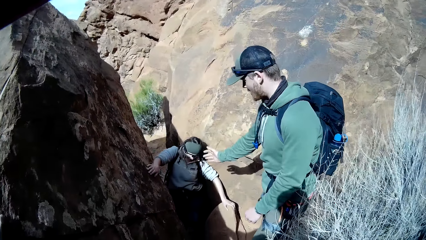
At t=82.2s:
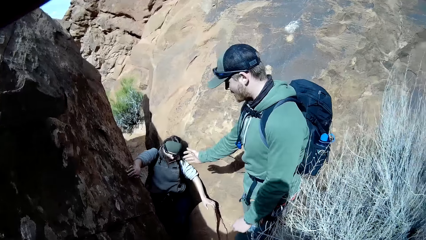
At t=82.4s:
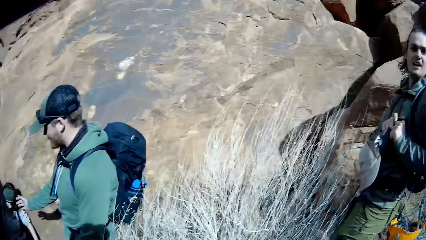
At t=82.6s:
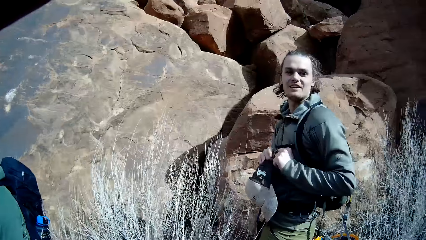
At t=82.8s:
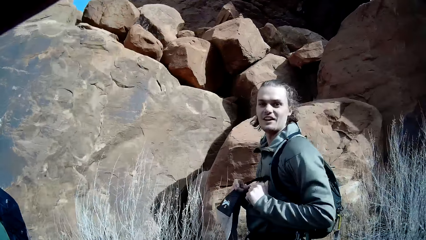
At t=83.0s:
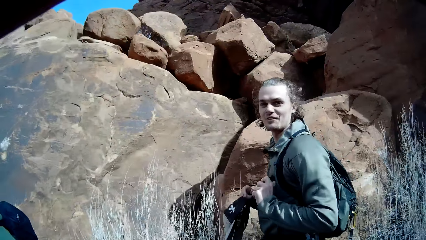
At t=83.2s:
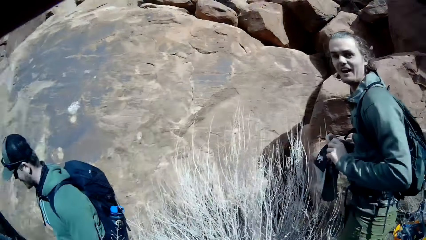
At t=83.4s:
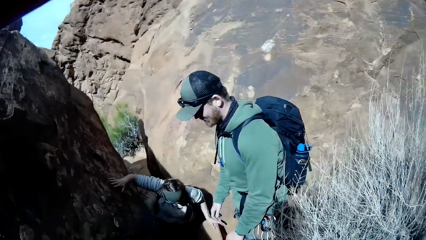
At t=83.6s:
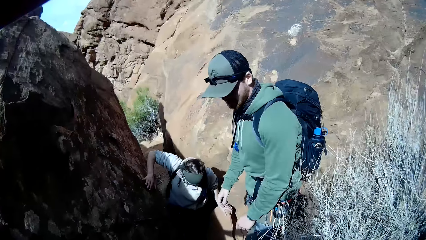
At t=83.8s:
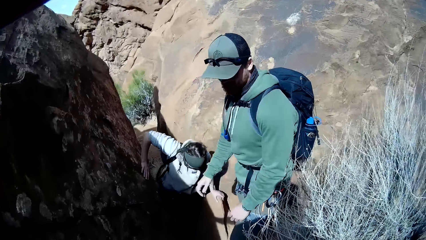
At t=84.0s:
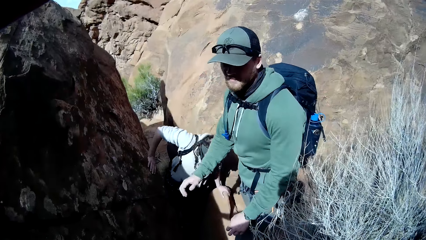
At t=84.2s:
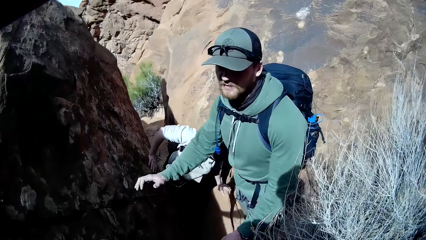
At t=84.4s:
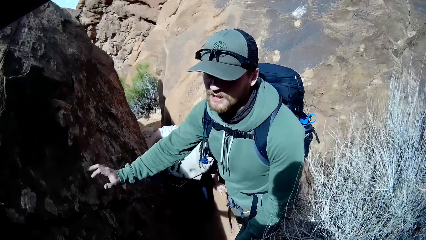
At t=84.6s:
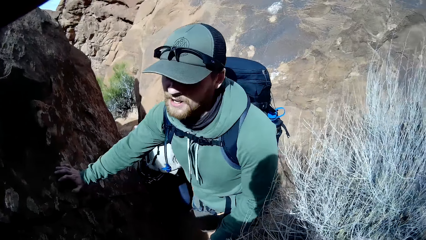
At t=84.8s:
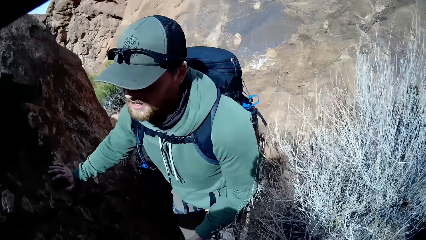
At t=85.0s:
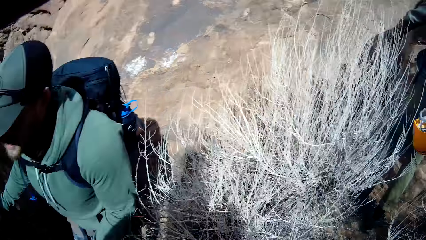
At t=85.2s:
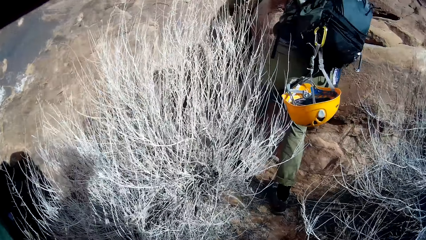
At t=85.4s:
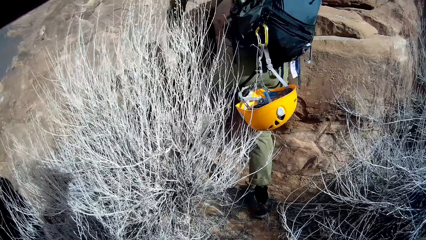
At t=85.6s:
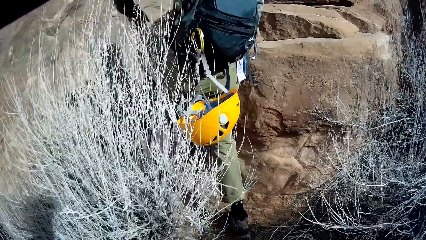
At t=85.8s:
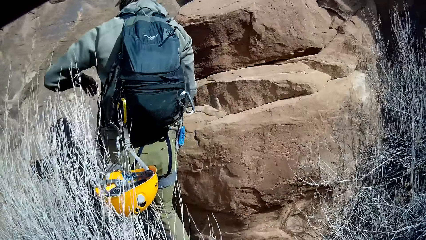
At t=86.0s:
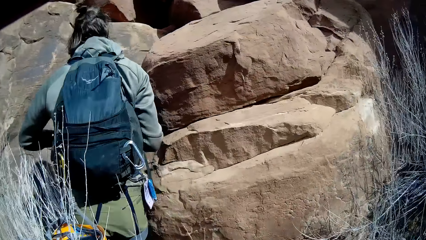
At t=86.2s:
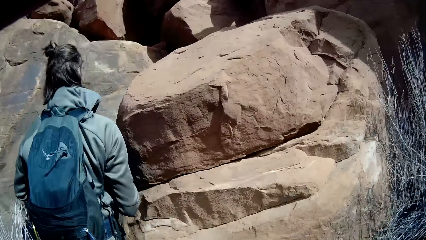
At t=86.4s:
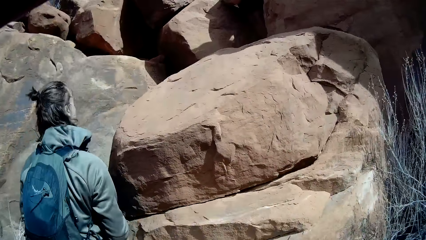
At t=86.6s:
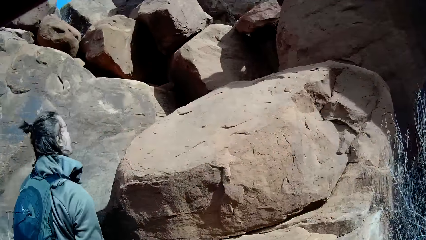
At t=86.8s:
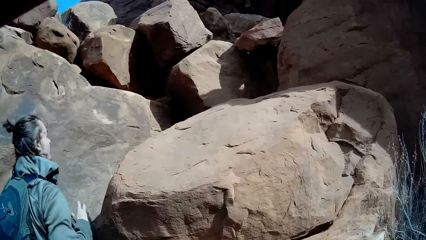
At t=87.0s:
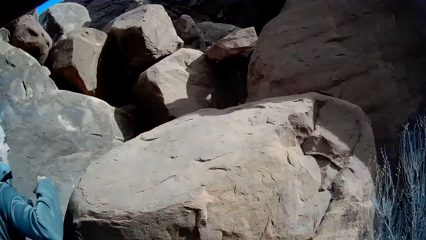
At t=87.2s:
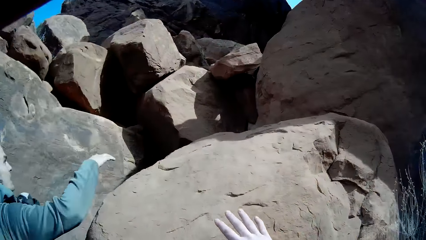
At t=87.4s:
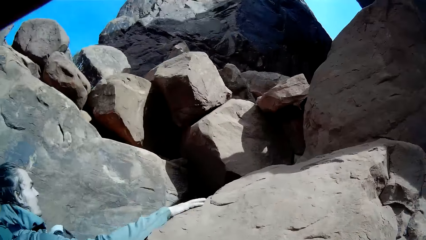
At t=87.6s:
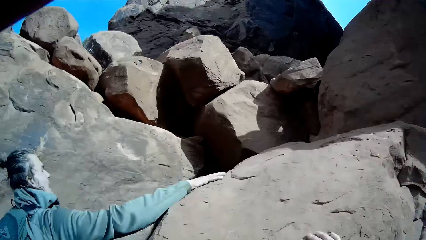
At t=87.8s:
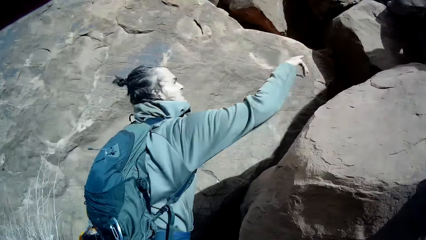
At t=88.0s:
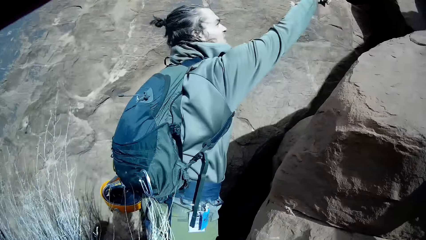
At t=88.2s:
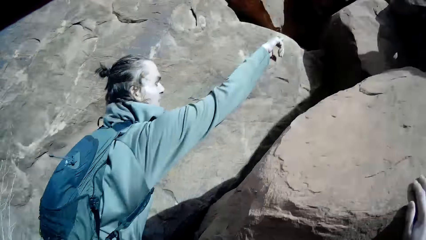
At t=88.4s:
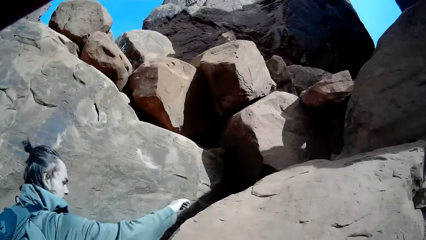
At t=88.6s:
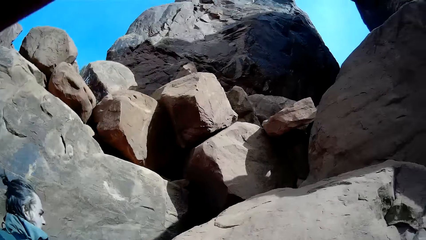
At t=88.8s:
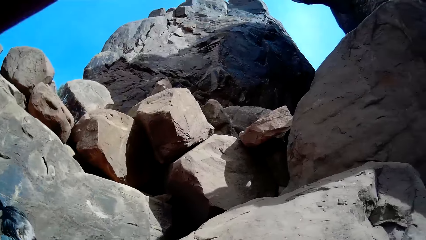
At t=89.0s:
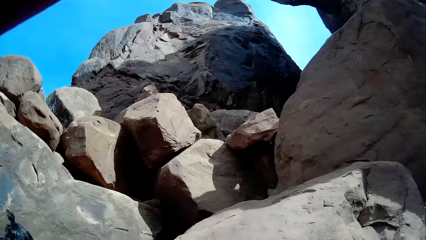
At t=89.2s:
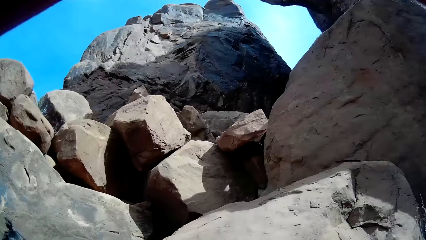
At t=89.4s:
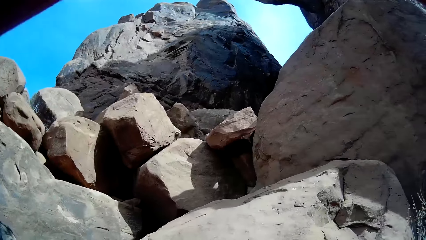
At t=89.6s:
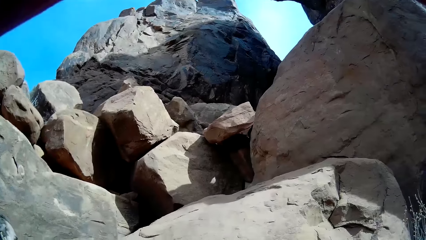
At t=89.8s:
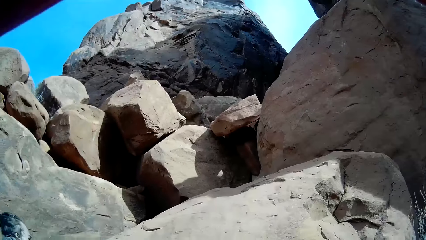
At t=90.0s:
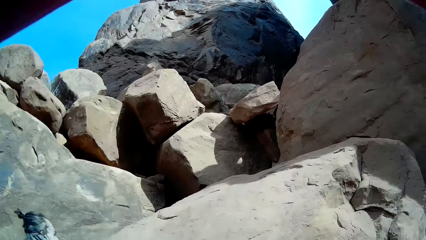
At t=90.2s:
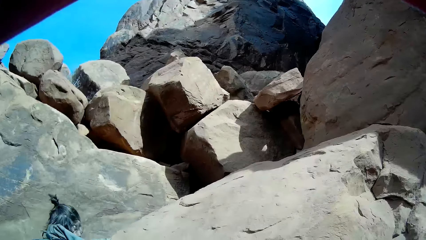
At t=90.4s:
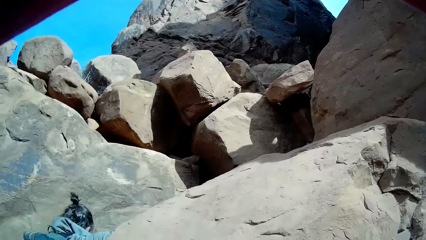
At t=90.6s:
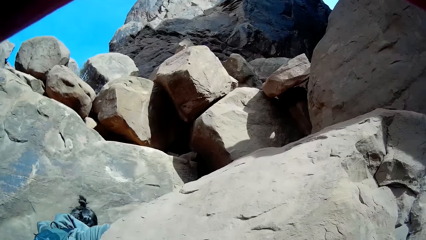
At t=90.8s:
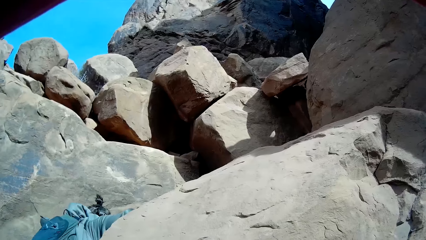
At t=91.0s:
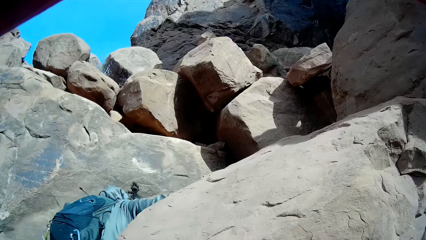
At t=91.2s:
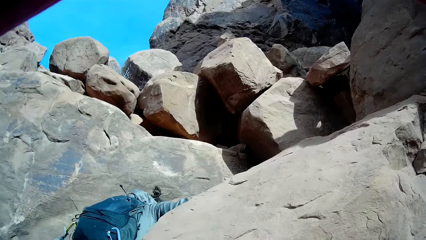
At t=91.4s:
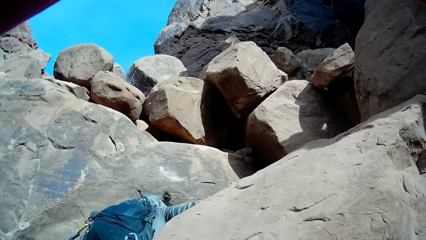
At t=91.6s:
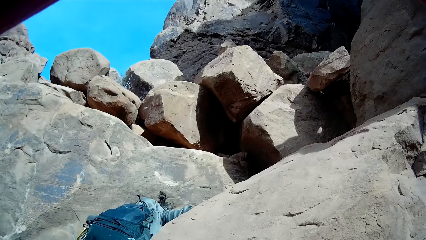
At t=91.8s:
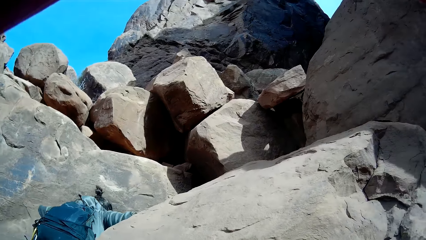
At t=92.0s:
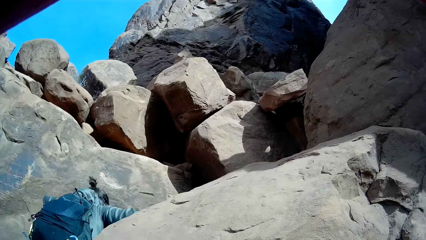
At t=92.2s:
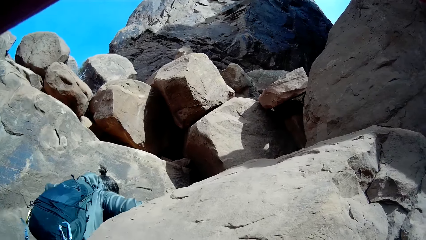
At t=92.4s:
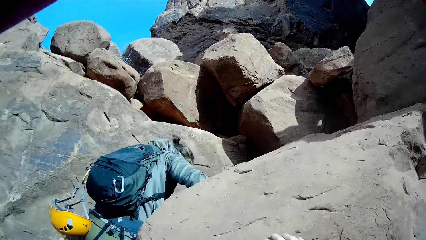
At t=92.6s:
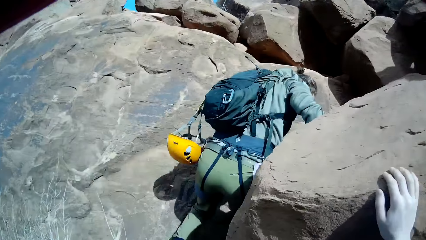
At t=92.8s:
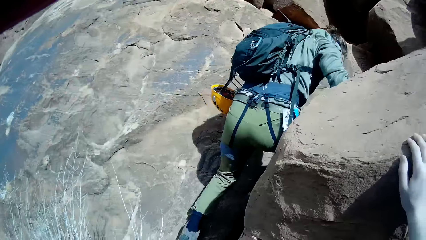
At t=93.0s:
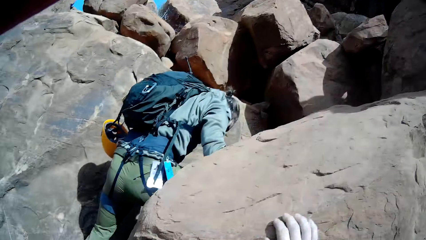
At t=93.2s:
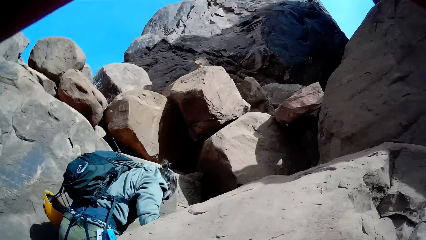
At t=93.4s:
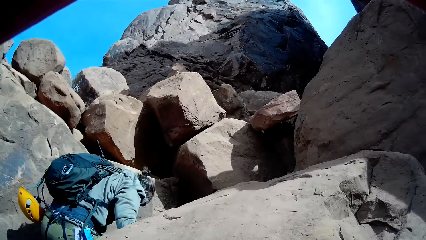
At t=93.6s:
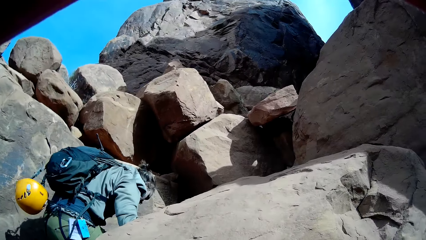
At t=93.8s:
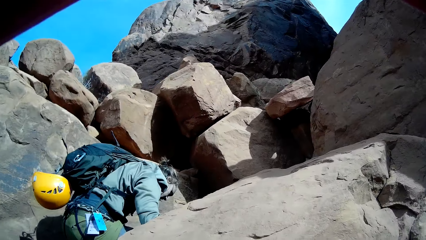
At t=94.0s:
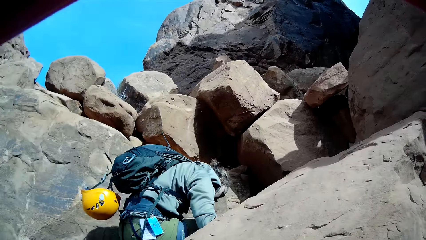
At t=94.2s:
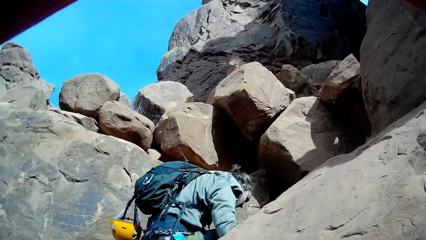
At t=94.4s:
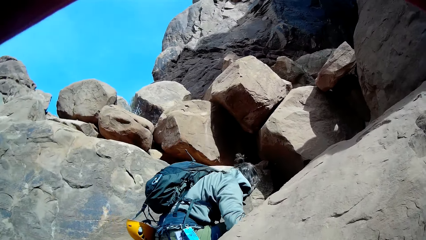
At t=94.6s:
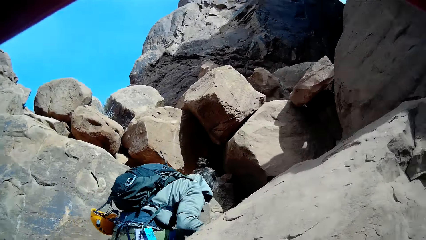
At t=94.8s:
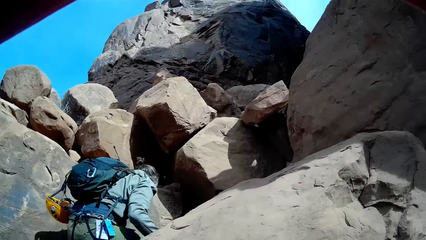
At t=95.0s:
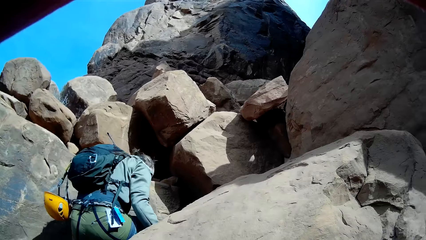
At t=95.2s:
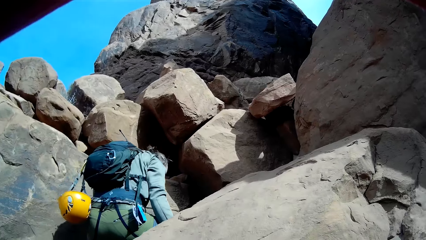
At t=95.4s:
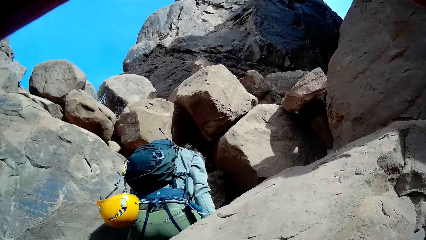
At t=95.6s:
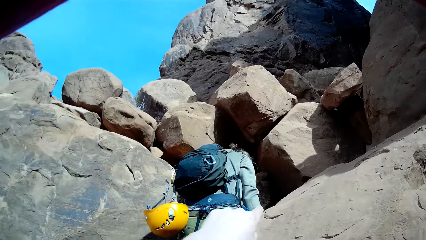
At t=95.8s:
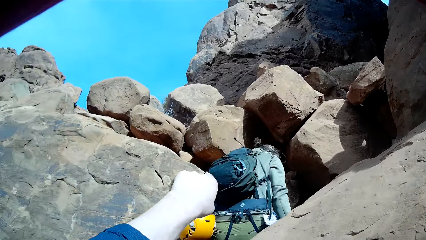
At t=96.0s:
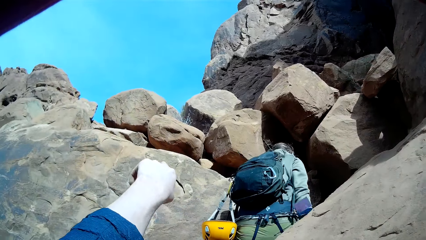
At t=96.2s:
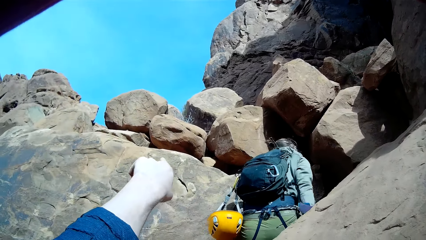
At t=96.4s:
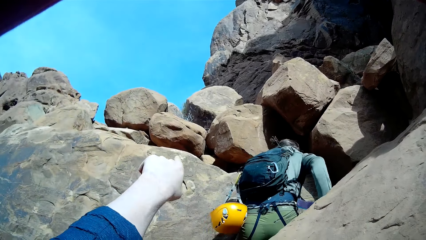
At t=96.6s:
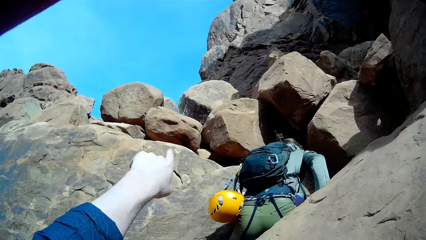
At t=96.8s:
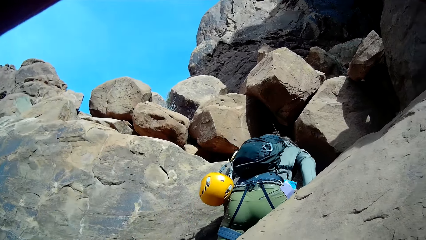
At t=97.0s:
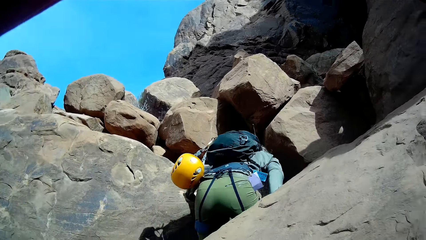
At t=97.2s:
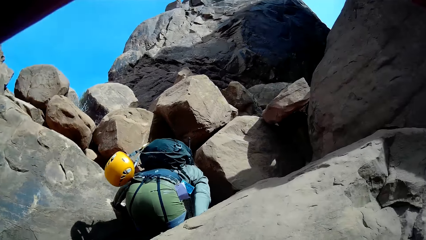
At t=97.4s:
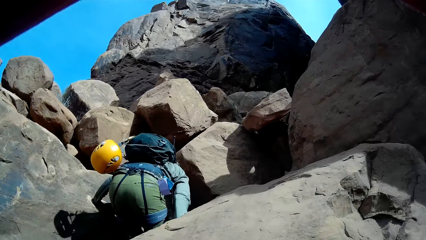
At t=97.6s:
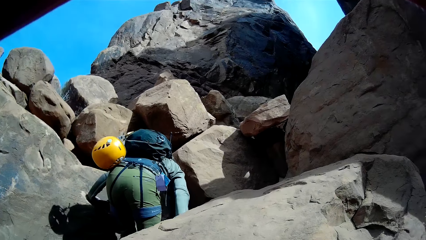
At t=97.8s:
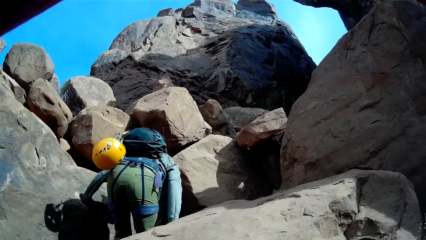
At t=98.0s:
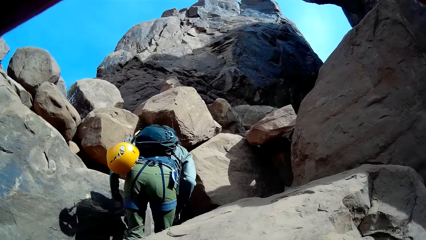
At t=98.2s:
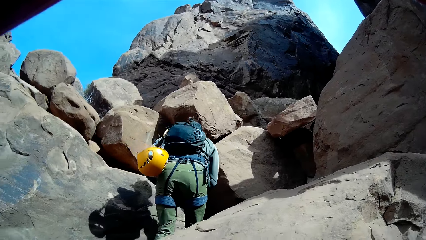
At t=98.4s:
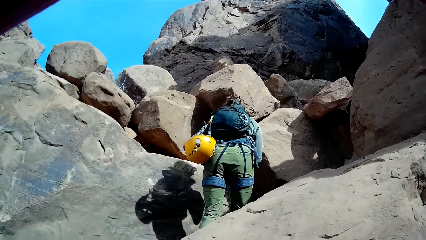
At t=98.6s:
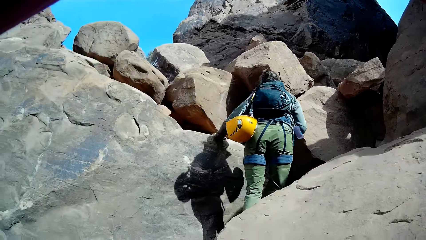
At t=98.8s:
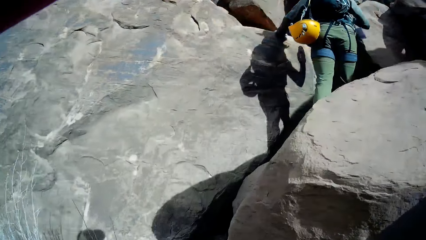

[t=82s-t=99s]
A person moves around a rocky mountain. Another person climbs the rocky mountain. A third person is around the rocky mountain. A lady moves around the rocky mountain. The lady points at the rocks. The camera wearer stares at the rocks. The lady climbs on the rocky mountain. The camera wearer lifts a hand up. The lady climbs on the rocky mountain.
